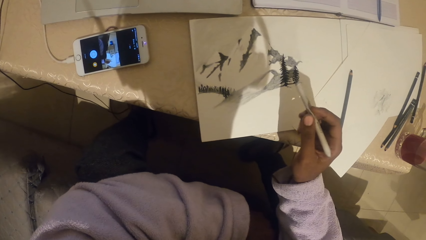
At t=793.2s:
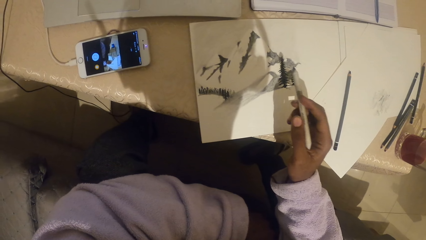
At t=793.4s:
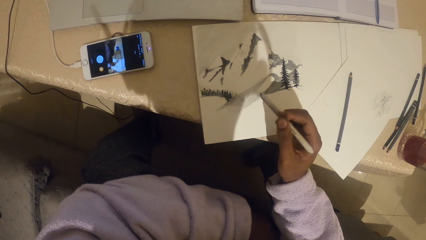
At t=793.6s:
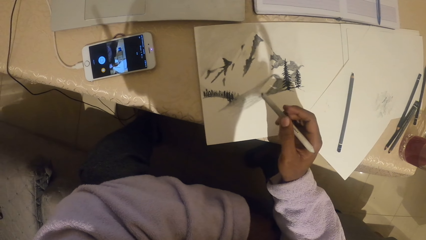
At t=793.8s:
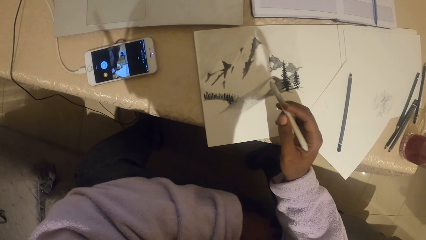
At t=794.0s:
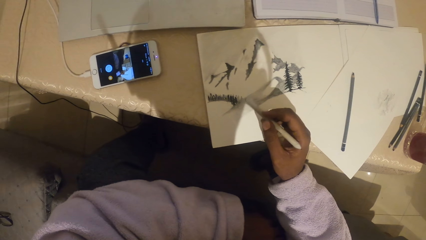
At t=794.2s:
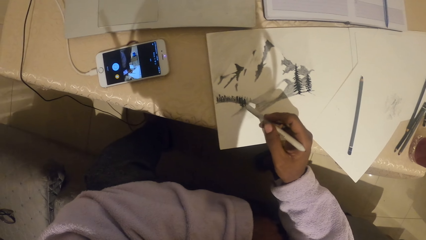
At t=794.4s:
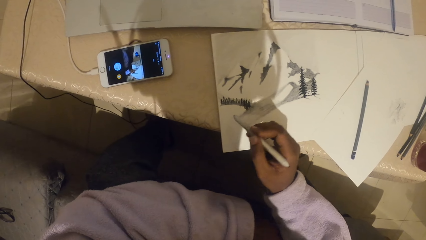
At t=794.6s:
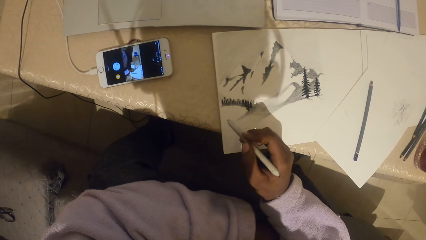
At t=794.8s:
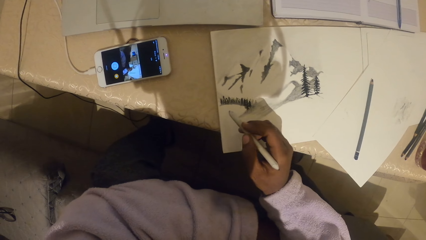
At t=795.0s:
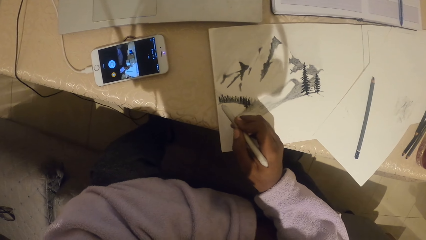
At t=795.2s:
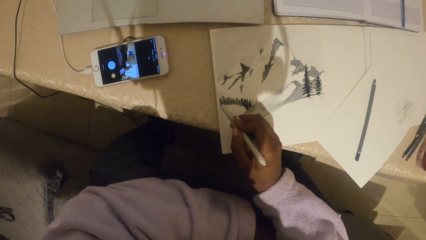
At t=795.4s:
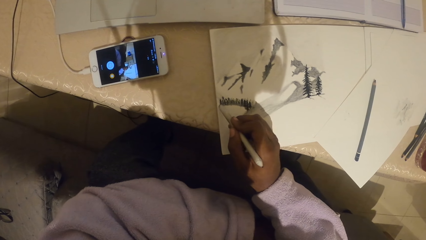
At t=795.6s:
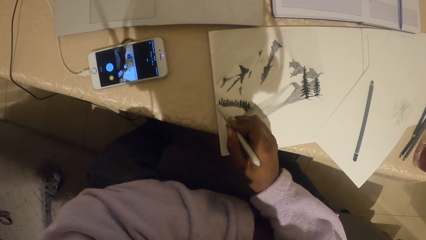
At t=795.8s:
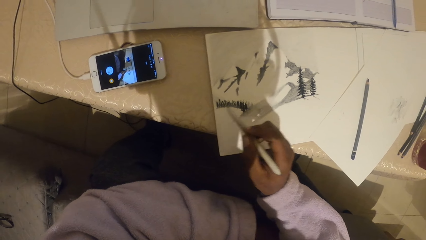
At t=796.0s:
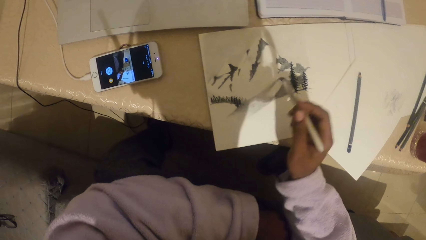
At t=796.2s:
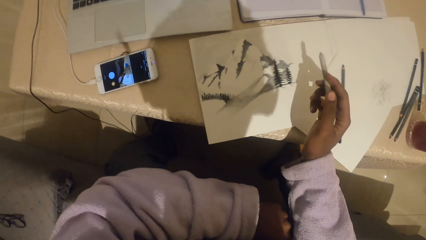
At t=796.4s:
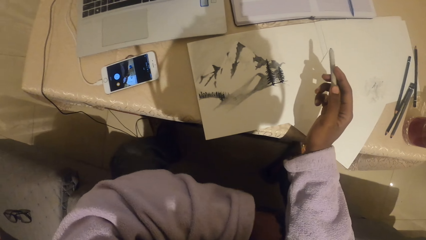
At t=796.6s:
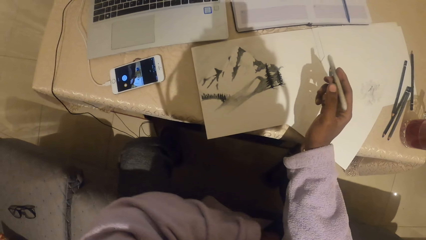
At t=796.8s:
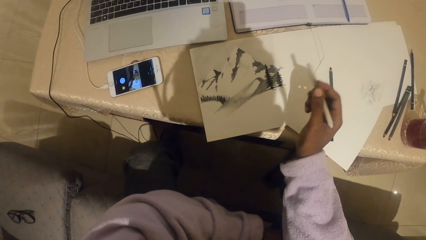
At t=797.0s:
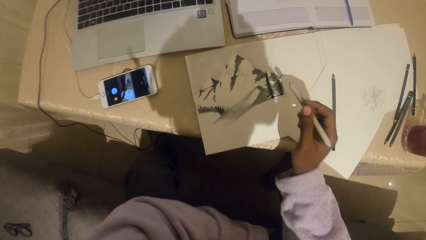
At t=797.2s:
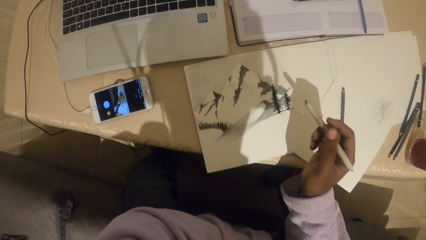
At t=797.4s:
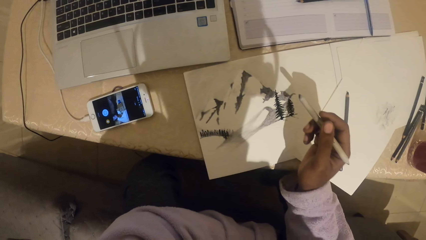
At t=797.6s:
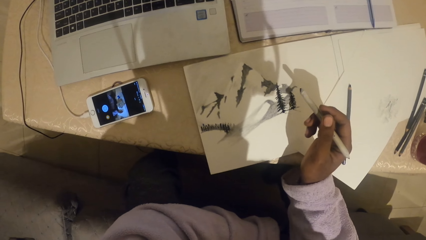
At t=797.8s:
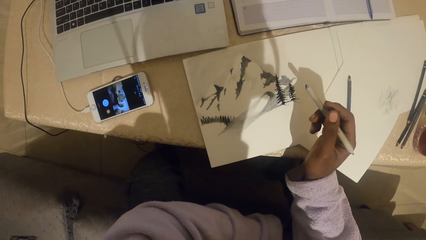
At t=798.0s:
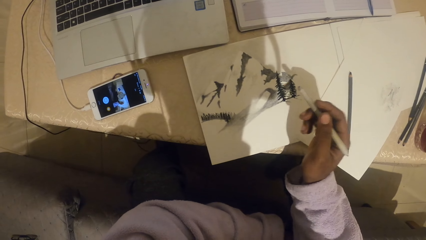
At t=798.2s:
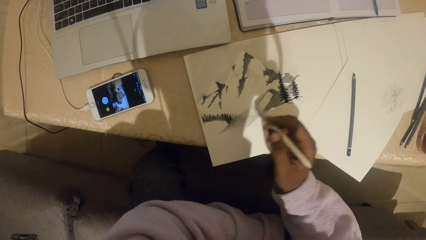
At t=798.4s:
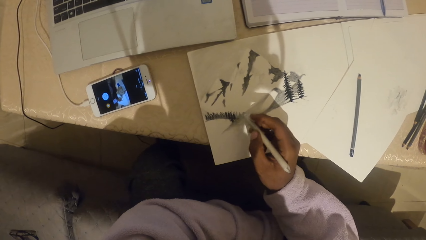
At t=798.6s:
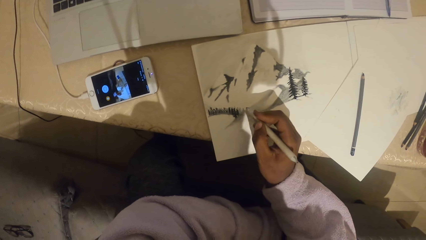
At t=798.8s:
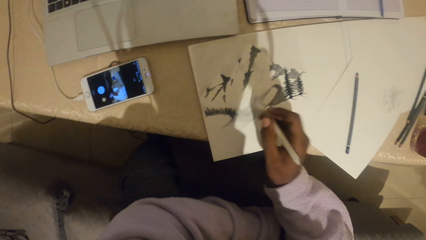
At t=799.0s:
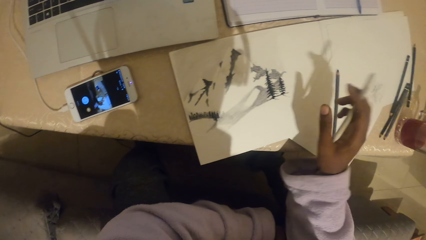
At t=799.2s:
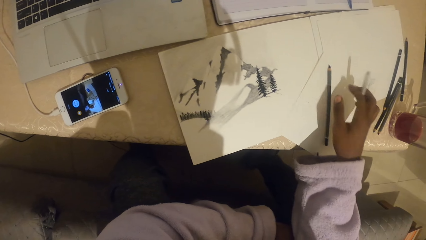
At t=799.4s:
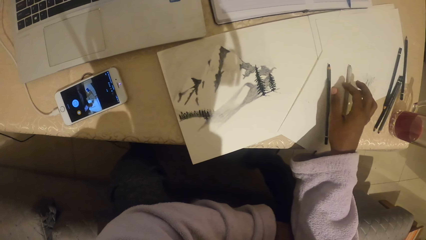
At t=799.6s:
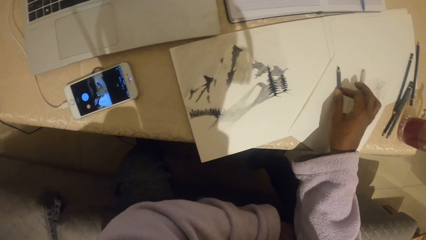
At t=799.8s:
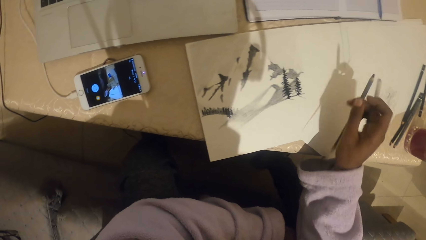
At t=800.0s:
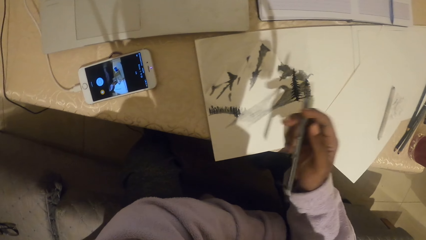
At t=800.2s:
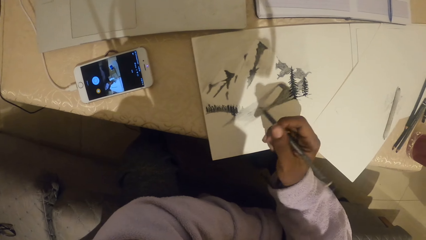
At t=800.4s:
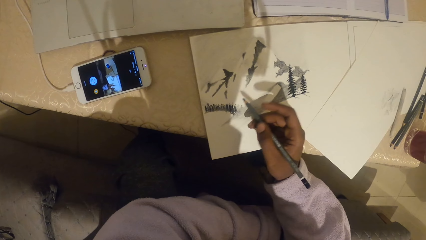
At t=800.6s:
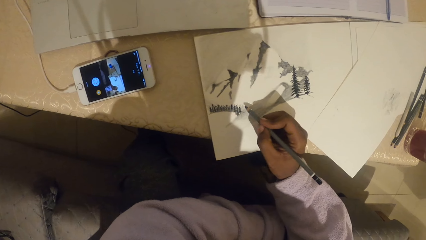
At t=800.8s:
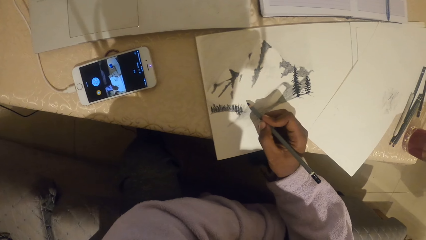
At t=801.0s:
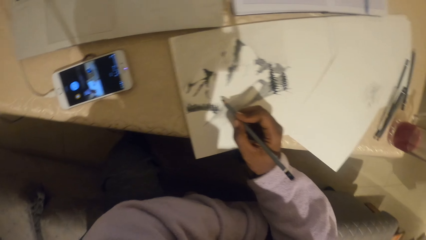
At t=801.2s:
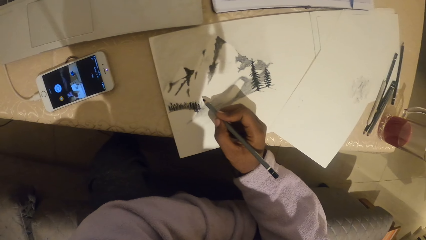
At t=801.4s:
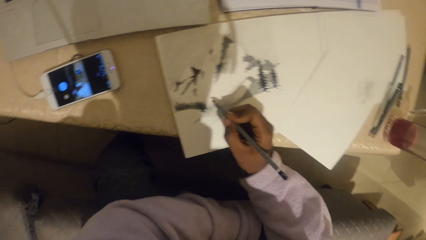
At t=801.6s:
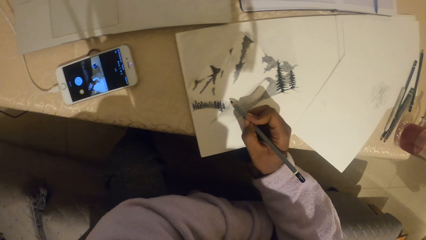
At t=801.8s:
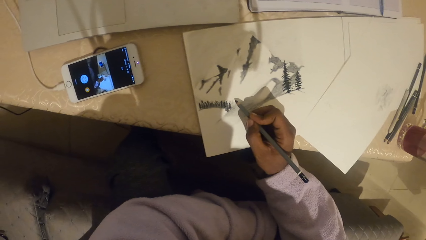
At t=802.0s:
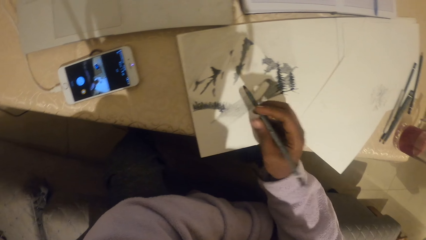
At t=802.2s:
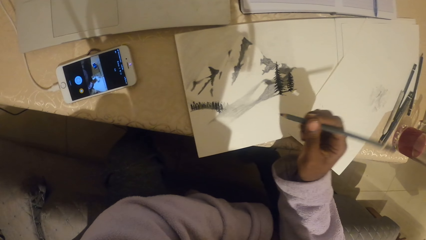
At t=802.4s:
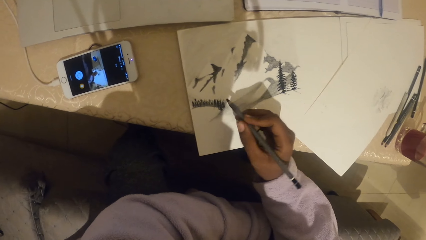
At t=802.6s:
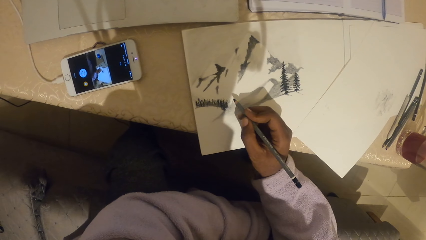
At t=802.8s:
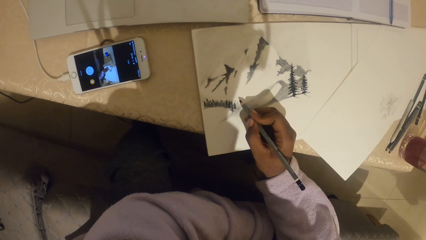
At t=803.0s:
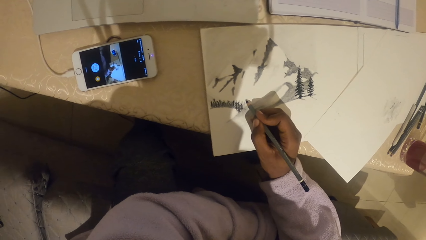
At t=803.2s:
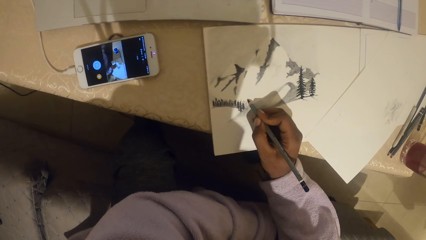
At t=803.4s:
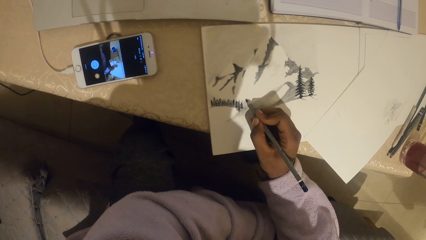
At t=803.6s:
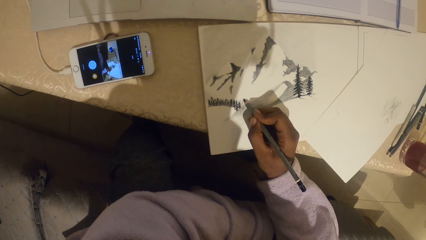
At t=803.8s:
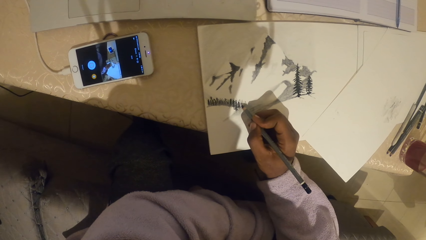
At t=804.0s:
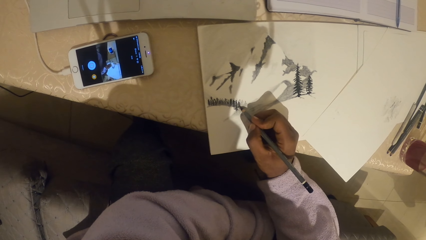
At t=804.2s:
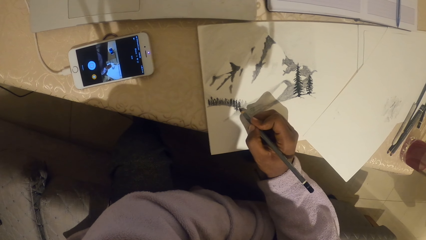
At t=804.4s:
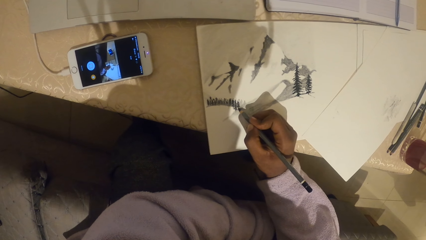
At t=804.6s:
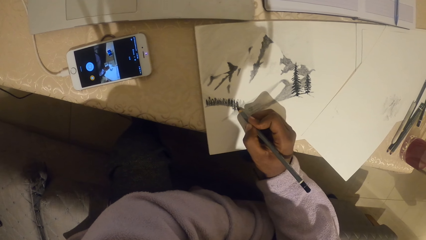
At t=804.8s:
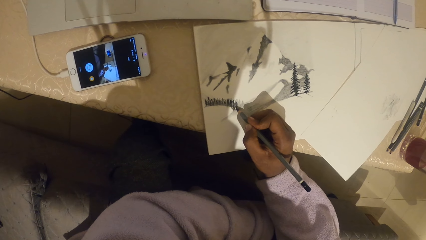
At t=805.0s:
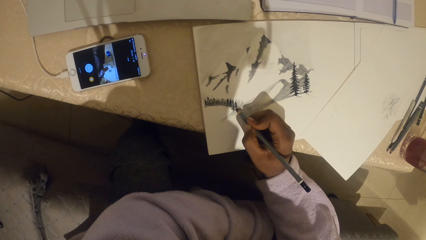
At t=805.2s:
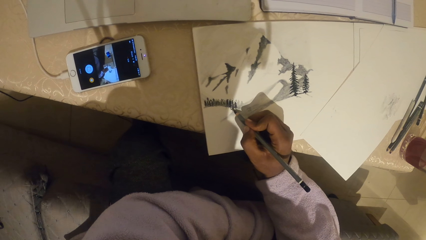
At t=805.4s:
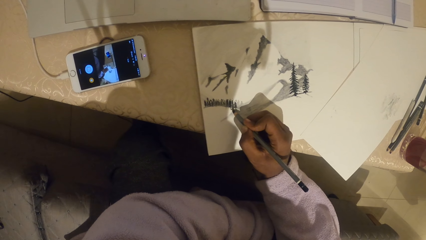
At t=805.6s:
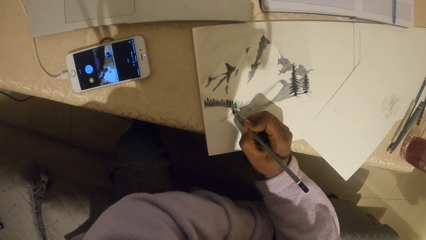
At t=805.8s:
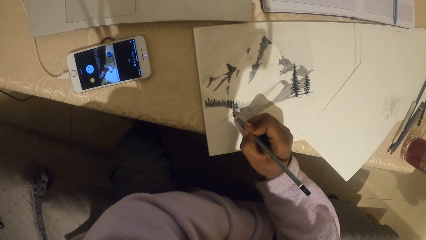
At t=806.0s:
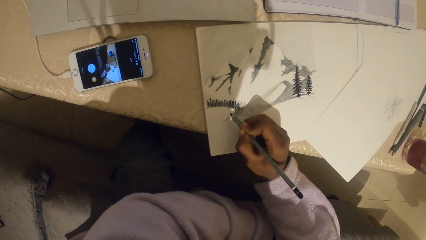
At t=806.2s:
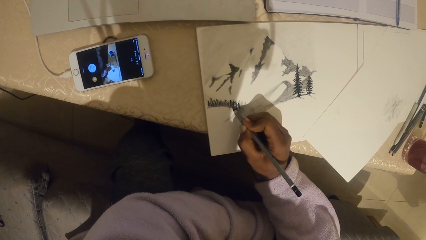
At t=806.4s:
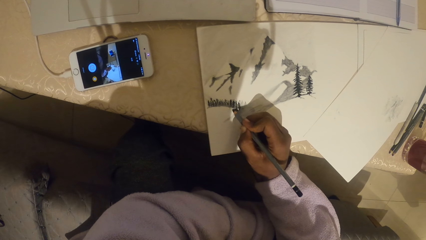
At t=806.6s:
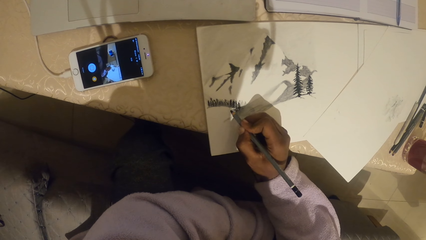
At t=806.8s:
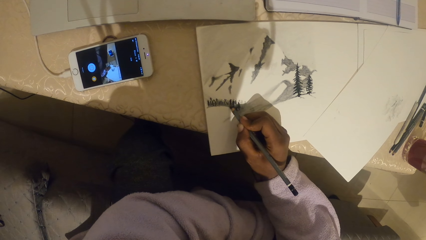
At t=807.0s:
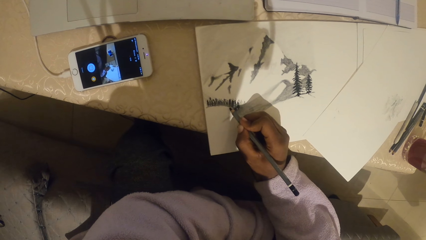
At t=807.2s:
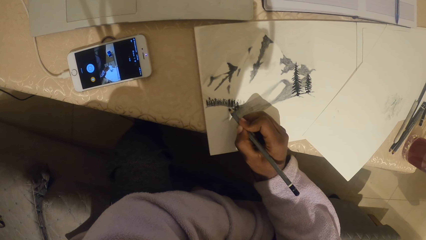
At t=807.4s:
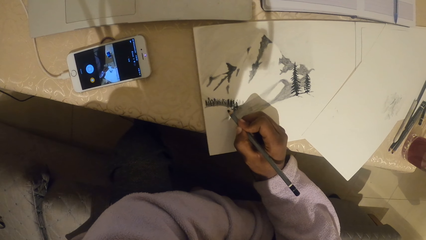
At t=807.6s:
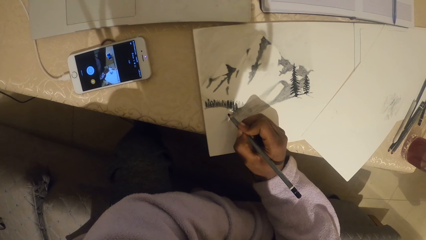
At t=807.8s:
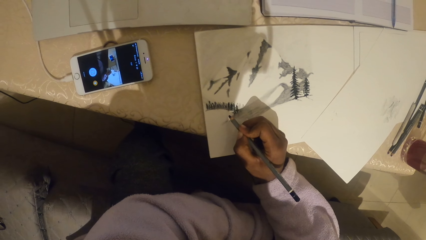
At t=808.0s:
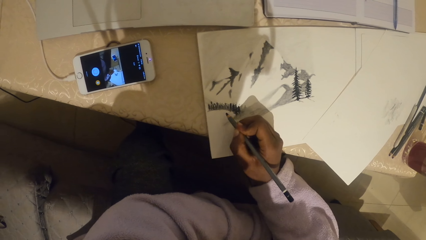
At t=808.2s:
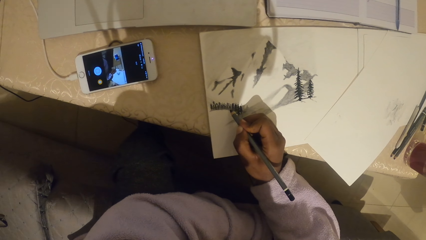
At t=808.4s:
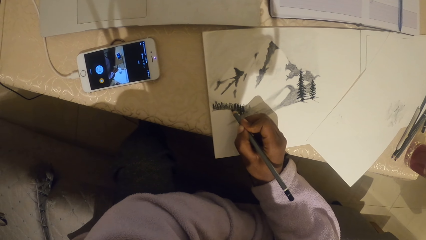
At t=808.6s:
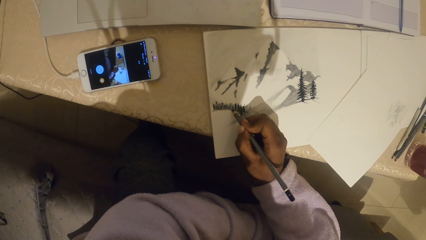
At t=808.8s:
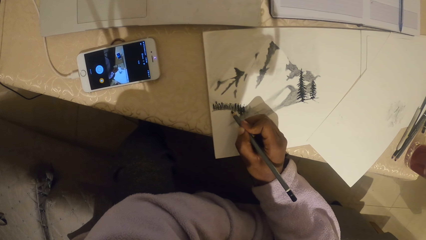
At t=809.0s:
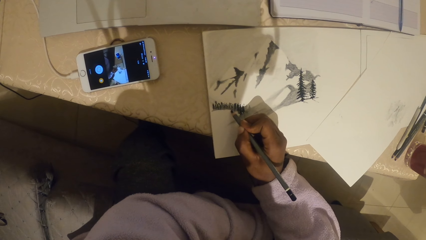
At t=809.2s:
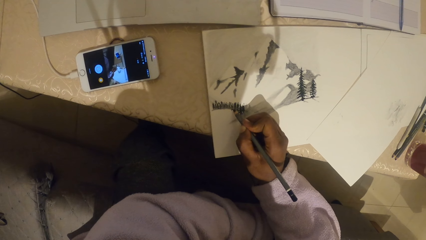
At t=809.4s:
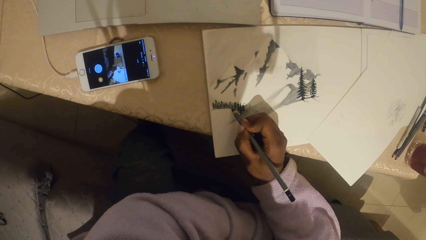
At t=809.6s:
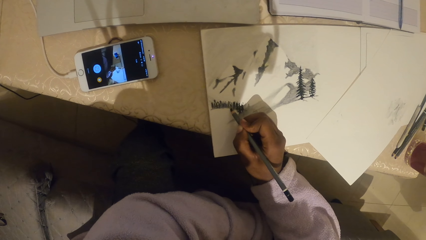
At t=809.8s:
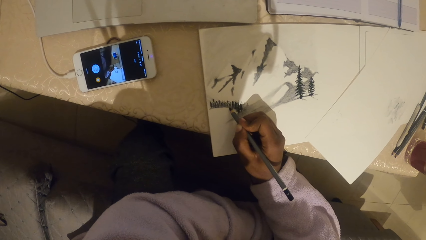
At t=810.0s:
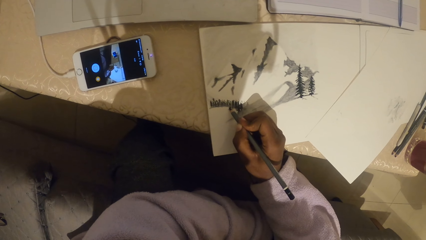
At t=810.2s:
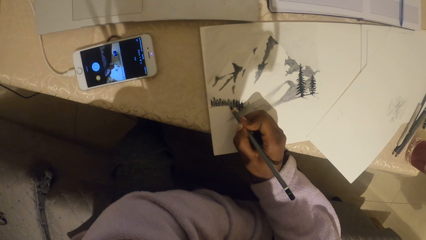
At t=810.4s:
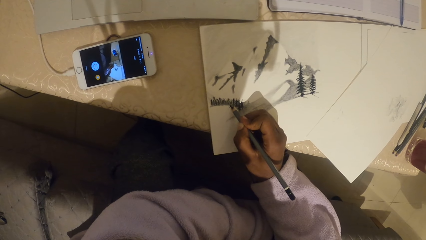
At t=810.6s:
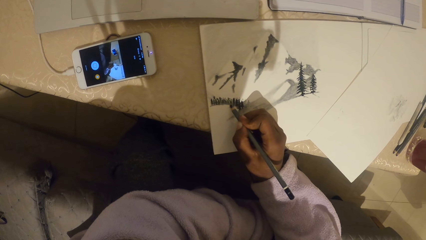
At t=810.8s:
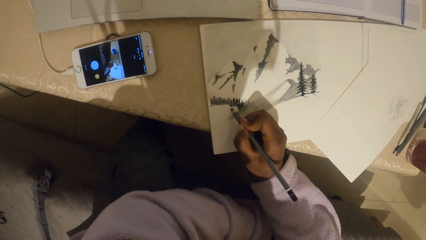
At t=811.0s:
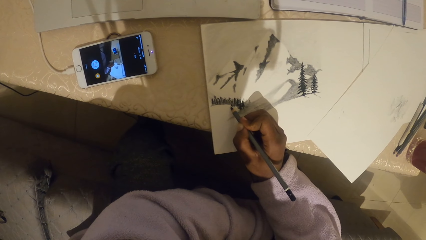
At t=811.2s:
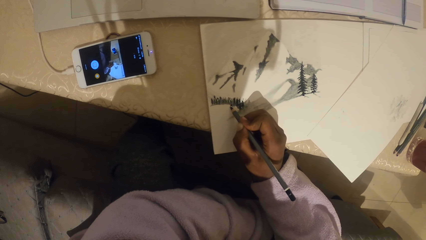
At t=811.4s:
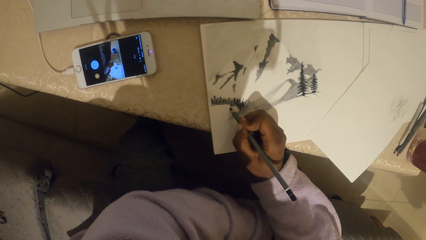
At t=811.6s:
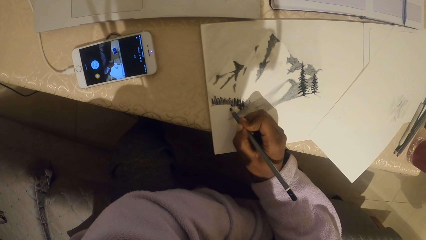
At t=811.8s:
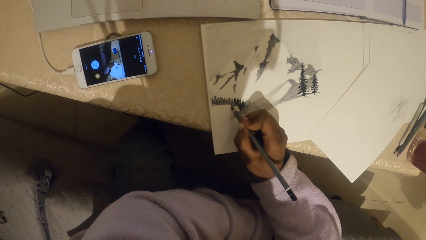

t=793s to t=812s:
The camera wearer draws on a paper with a pencil. They stare at a drawing. They place down the pencil. They pick up the pencil. They draw on the paper with the pencil. They stare at the drawing. They draw on the paper with the pencil.
